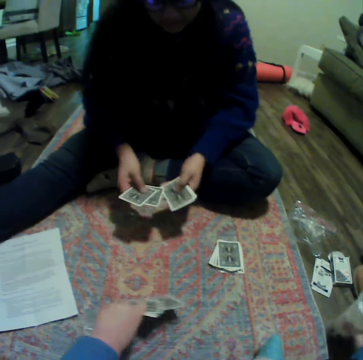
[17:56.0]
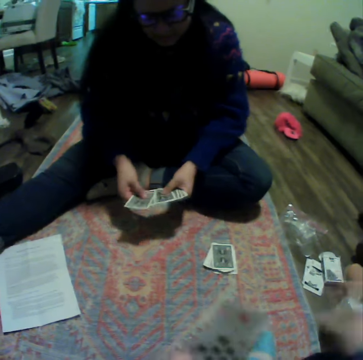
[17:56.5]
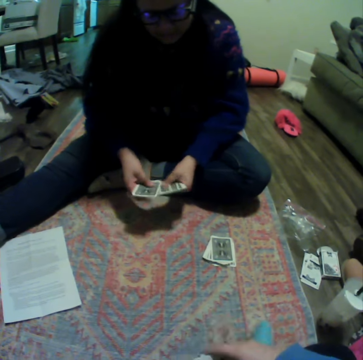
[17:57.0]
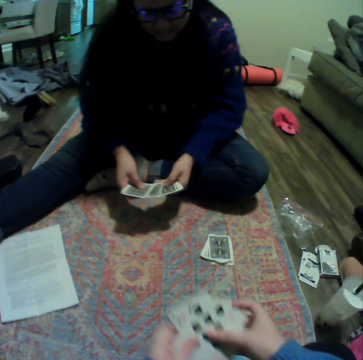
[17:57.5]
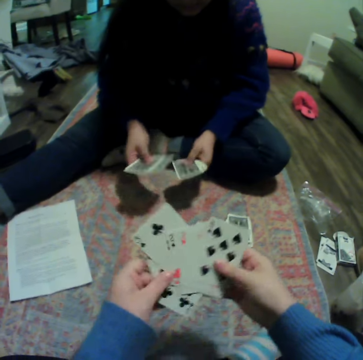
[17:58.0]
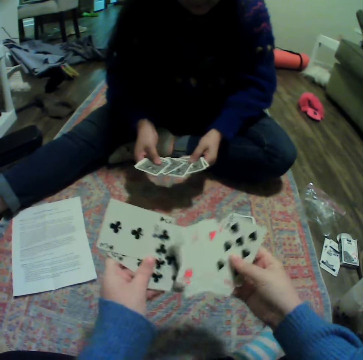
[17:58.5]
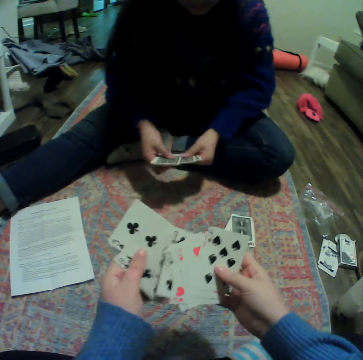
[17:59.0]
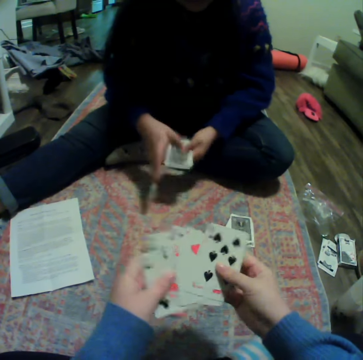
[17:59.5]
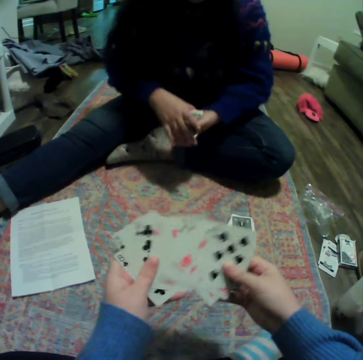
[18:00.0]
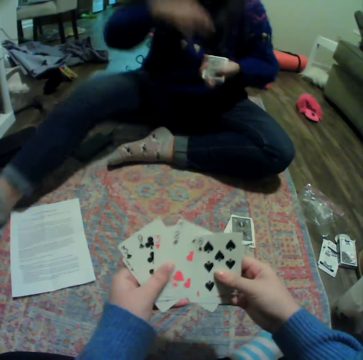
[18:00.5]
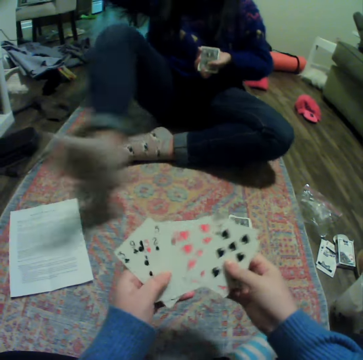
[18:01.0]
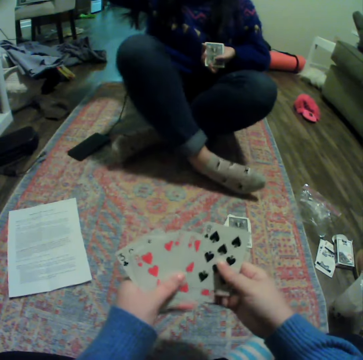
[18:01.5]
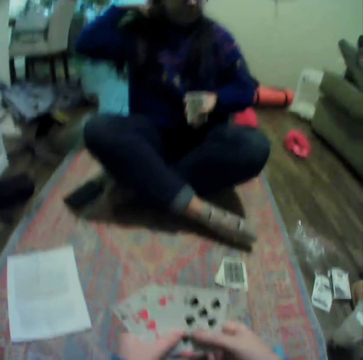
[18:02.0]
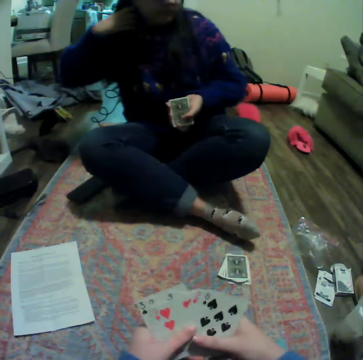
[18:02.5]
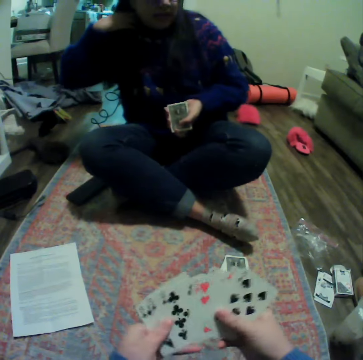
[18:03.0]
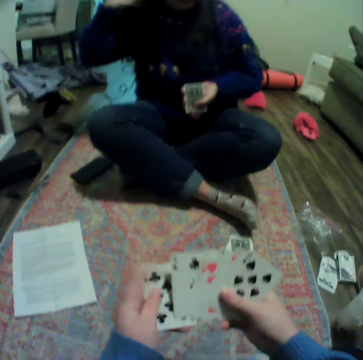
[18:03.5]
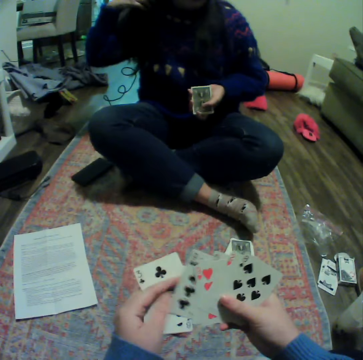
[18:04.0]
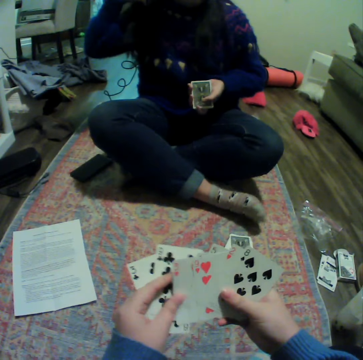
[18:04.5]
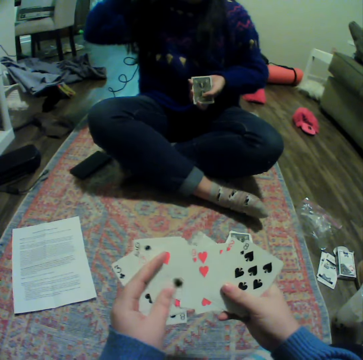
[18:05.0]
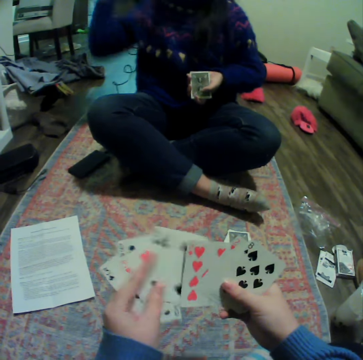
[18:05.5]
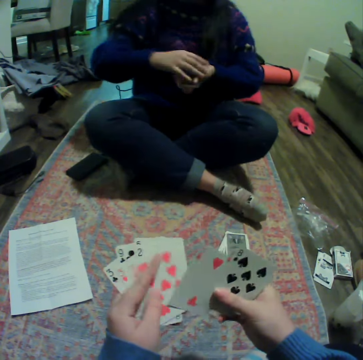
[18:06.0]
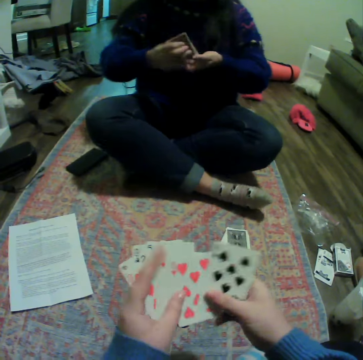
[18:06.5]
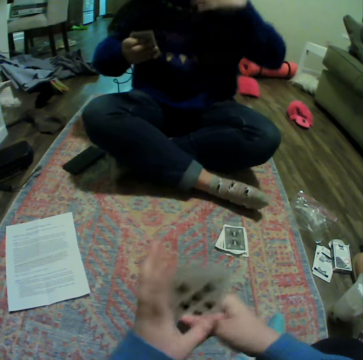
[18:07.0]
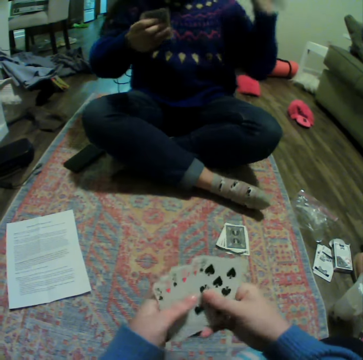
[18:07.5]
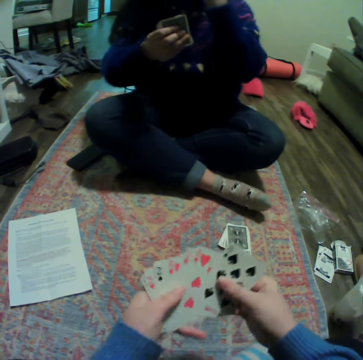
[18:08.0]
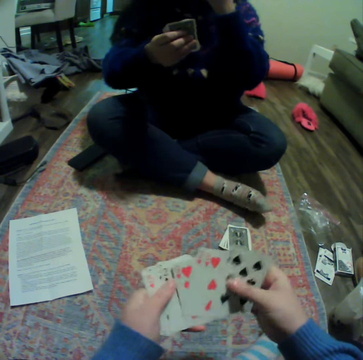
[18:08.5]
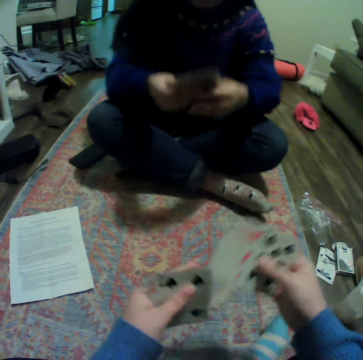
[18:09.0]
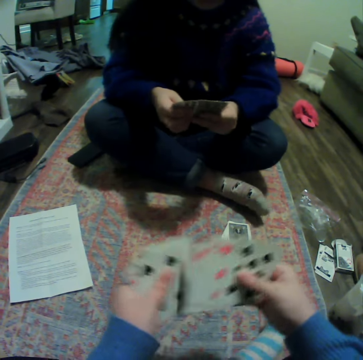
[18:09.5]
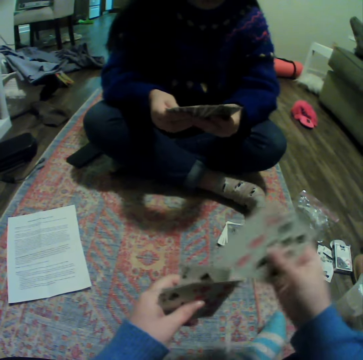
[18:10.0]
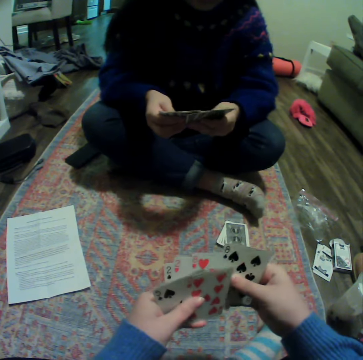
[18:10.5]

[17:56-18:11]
The camera wearer picks up her share of cards. They put something on the floor. A lady counts the cards. The lady organizes her cards. The camera wearer organizes her cards. They reshuffle the cards. The lady gathers the cards and folds her leg. The lady talks to the camera wearer and moves her hand. The camera wearer gathers the cards. The lady pushes her hair backwards. The camera wearer reshuffles the cards.

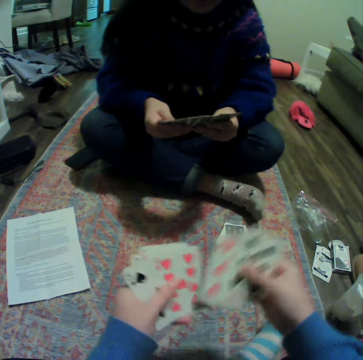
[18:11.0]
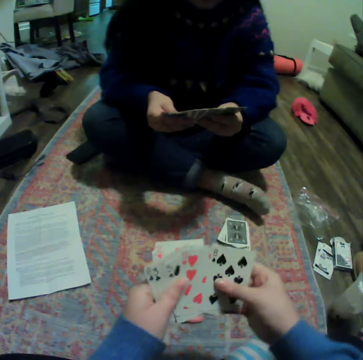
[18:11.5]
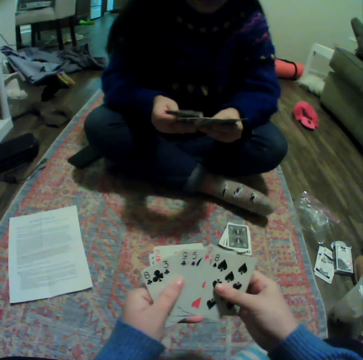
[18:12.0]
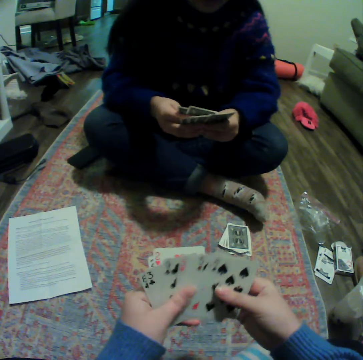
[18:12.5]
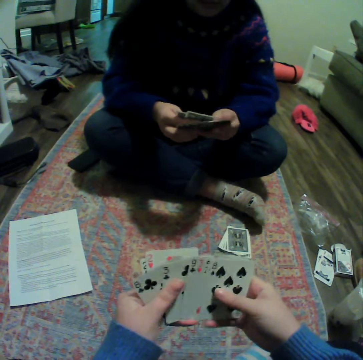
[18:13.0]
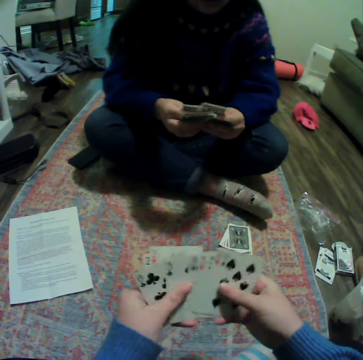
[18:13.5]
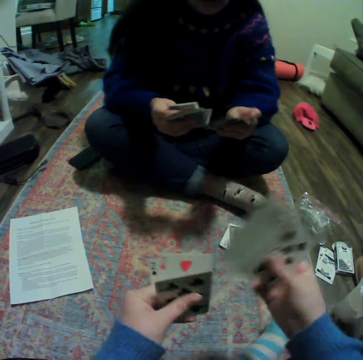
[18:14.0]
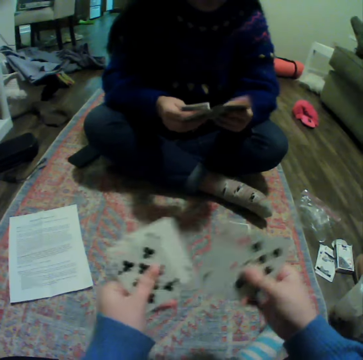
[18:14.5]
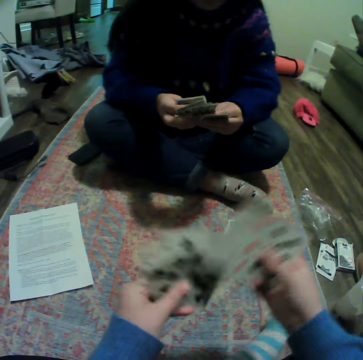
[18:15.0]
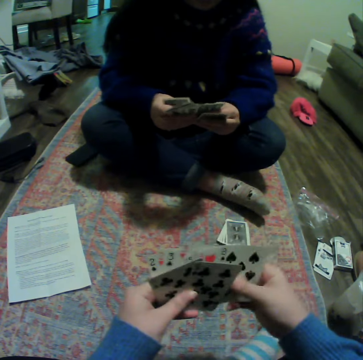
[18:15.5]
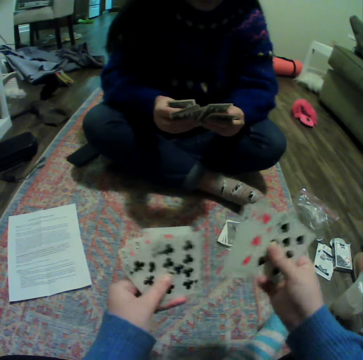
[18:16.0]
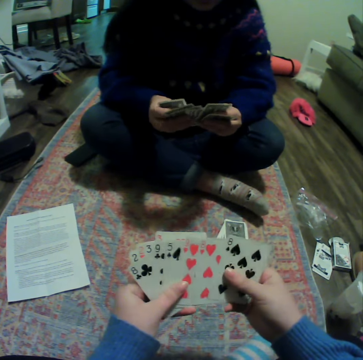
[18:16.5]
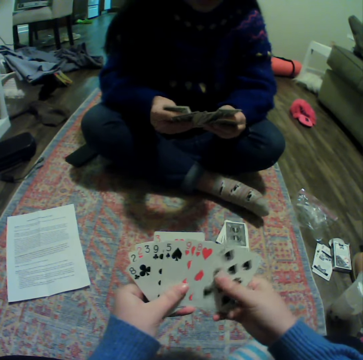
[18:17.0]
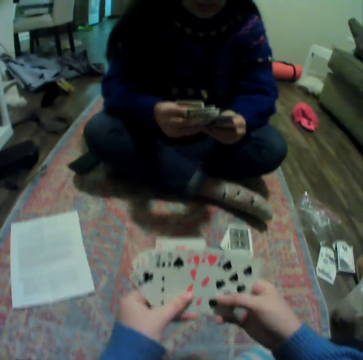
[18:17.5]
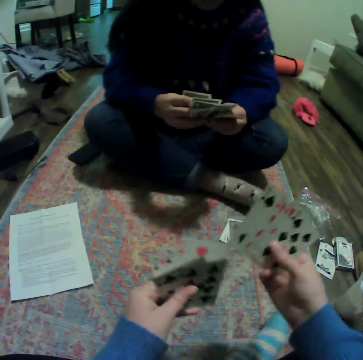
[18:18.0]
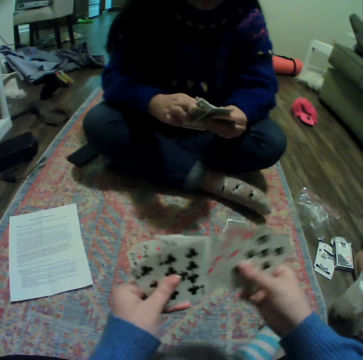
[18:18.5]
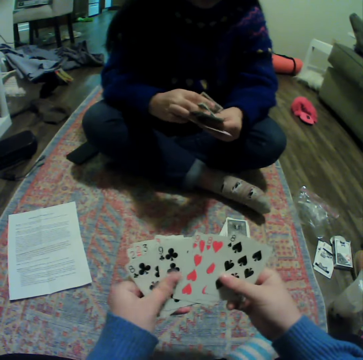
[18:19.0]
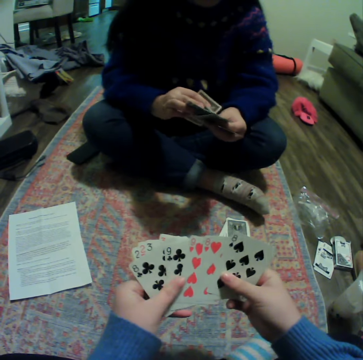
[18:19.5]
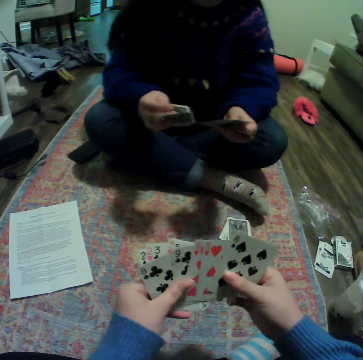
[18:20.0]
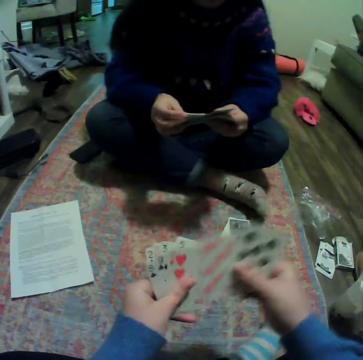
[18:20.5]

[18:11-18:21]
A lady spreads cards. The camera wearer talks to the lady. They reshuffle the cards. The lady reshuffles the cards.

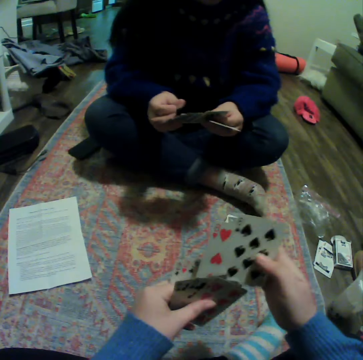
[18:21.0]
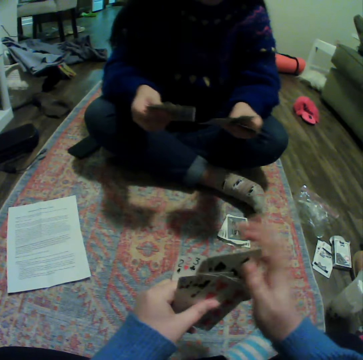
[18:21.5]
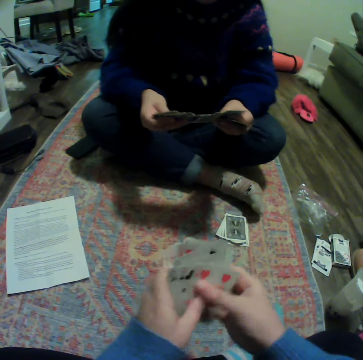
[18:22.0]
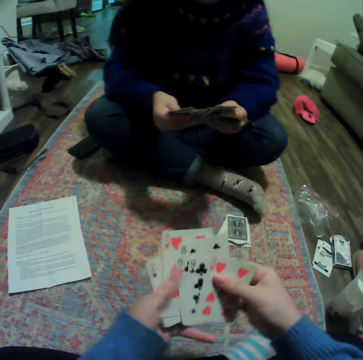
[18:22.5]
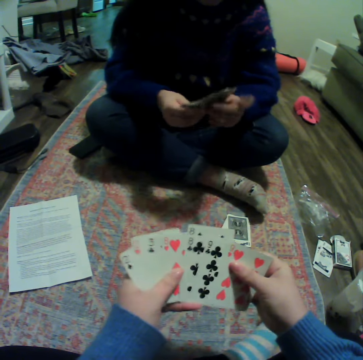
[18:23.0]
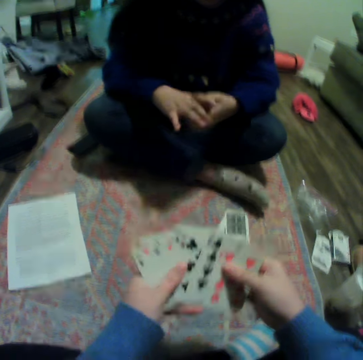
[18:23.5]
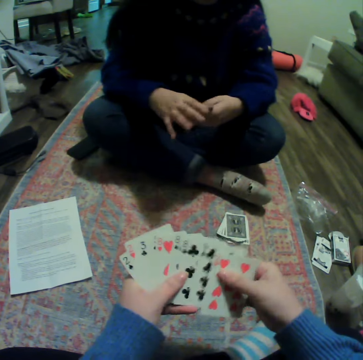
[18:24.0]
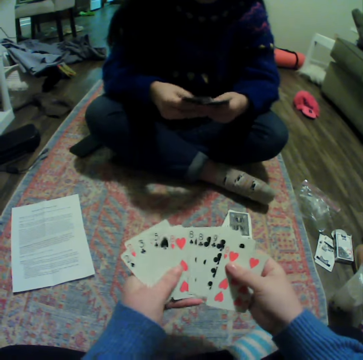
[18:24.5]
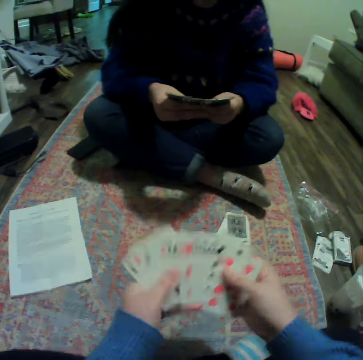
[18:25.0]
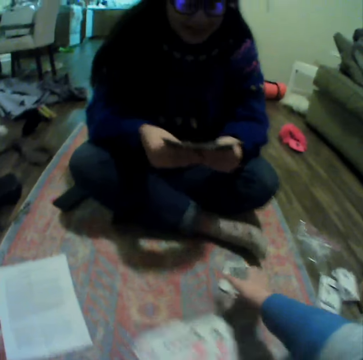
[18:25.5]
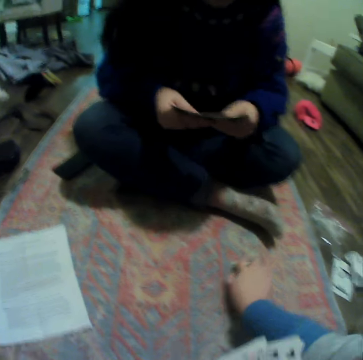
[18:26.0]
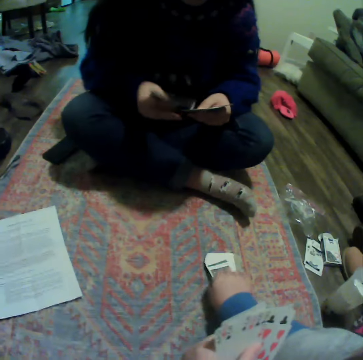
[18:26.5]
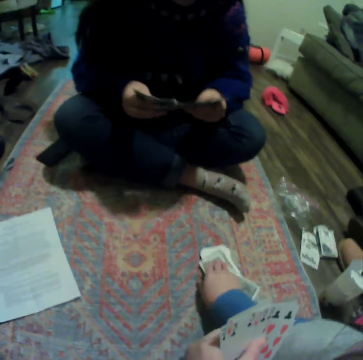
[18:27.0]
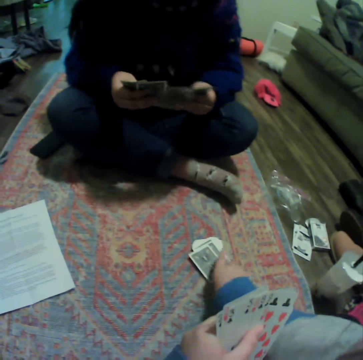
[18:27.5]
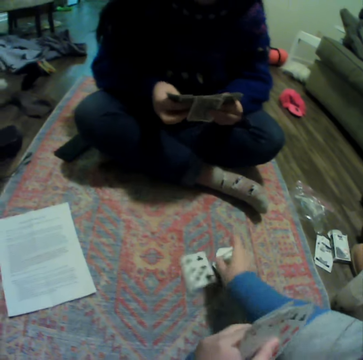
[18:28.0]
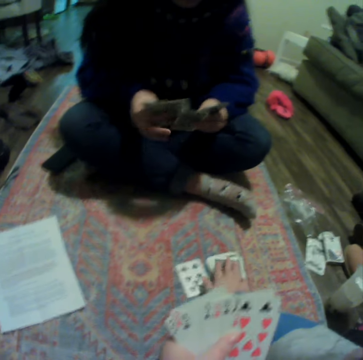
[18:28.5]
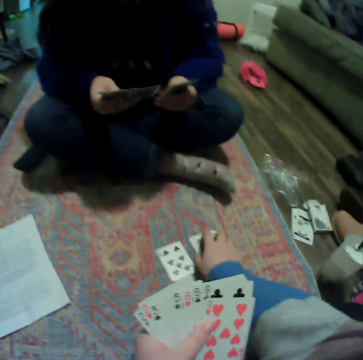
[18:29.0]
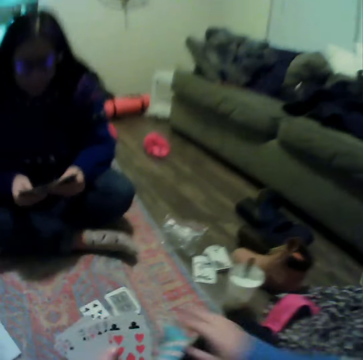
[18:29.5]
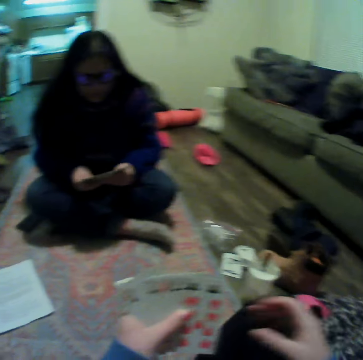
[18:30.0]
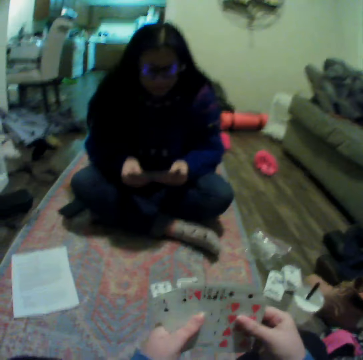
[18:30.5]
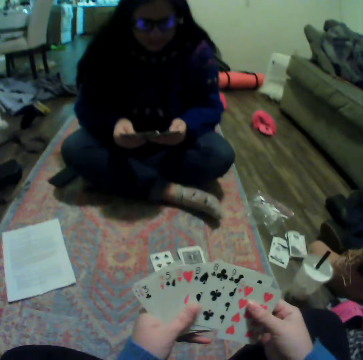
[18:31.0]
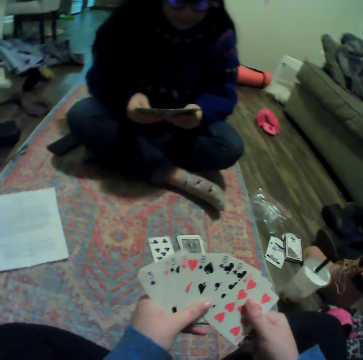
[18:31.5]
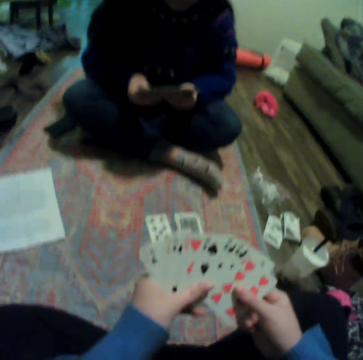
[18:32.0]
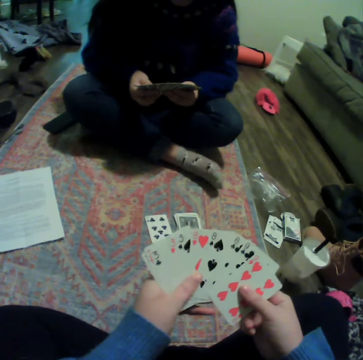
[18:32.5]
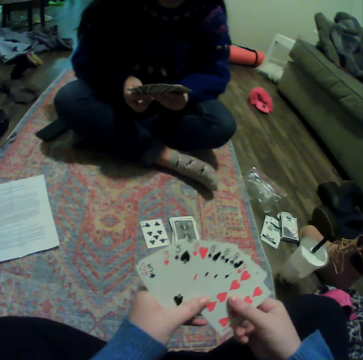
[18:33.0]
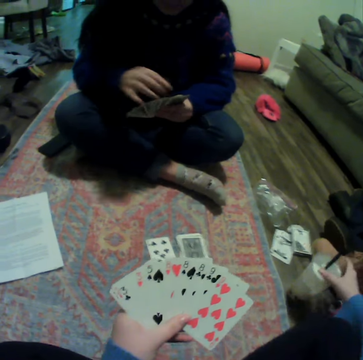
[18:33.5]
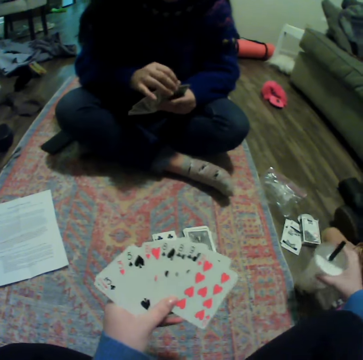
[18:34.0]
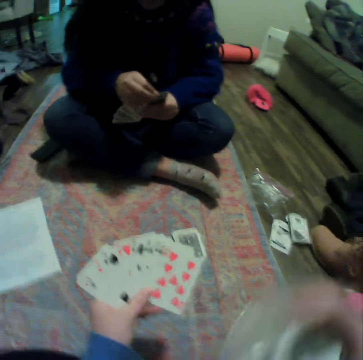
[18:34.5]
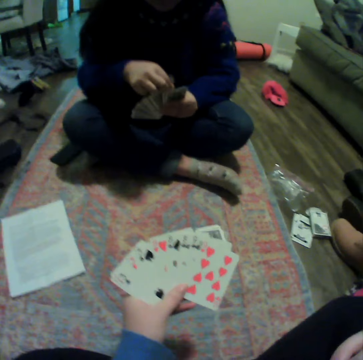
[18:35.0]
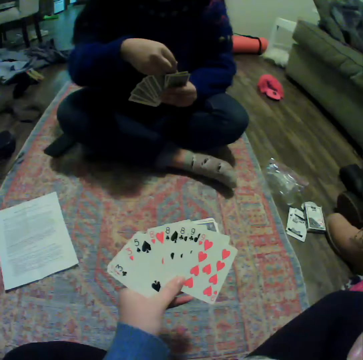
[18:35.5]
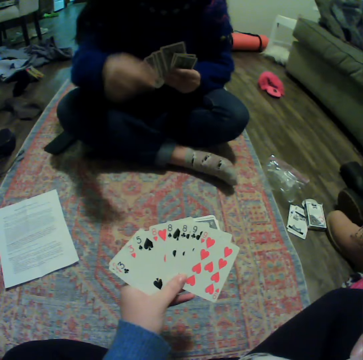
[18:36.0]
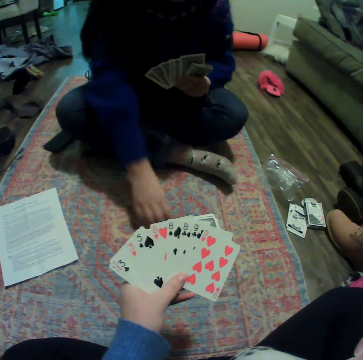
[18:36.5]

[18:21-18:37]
The camera wearer spreads cards. A lady gathers the cards and spreads the cards. The camera wearer moves a card. They pick up a card on the carpet. They play a card. The lady reshuffles the cards. The camera wearer spreads the cards. The lady spreads the cards. The camera wearer picks up a plastic cup. They drink something.
